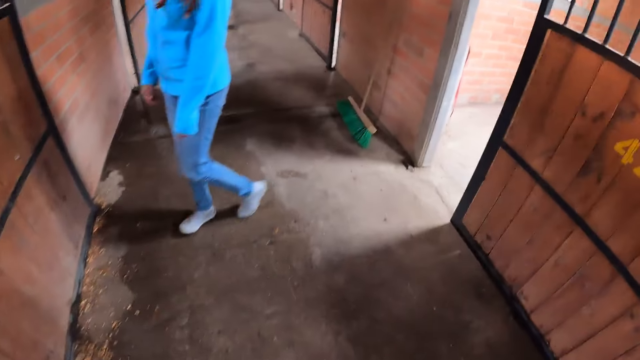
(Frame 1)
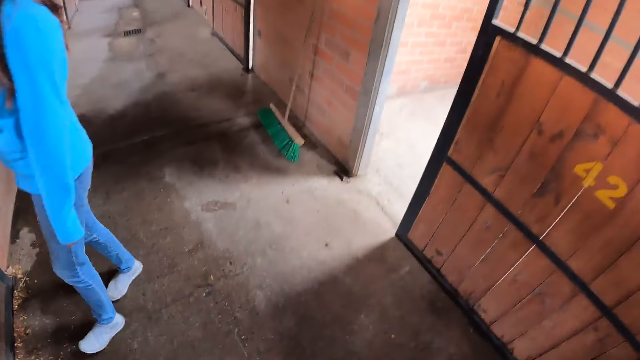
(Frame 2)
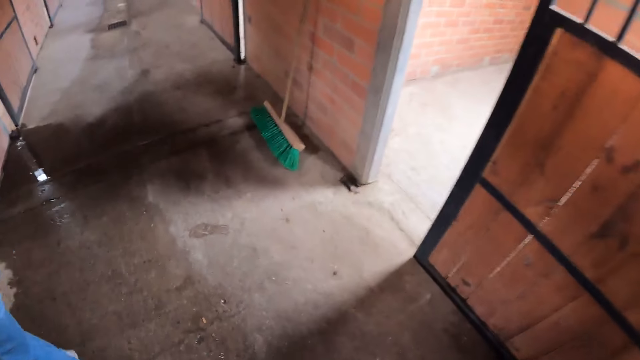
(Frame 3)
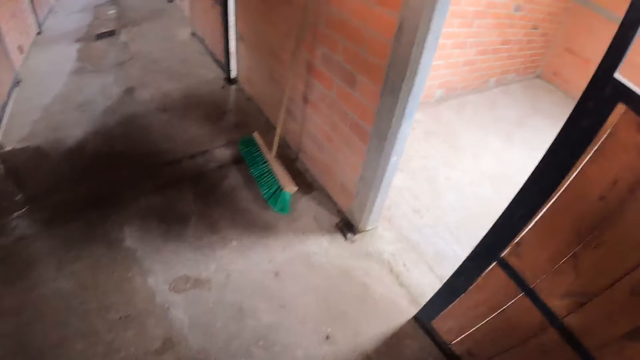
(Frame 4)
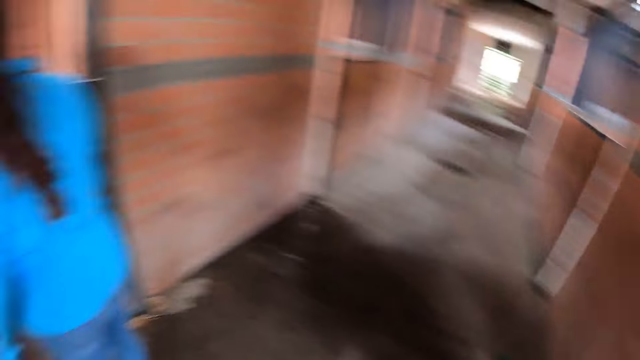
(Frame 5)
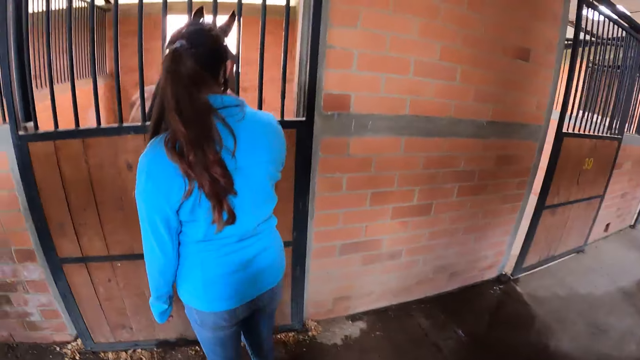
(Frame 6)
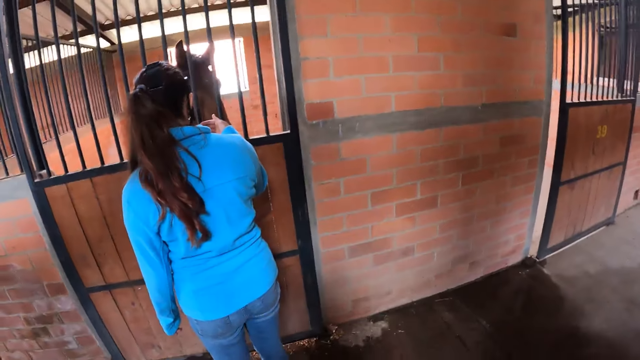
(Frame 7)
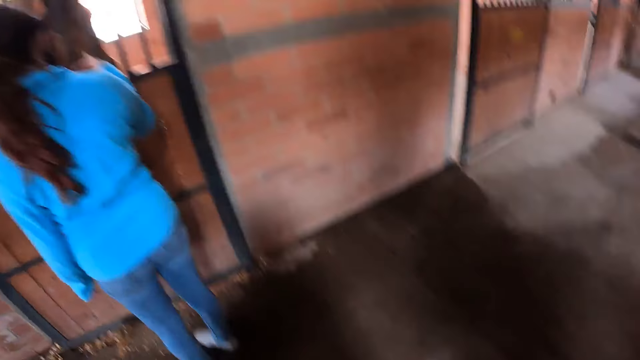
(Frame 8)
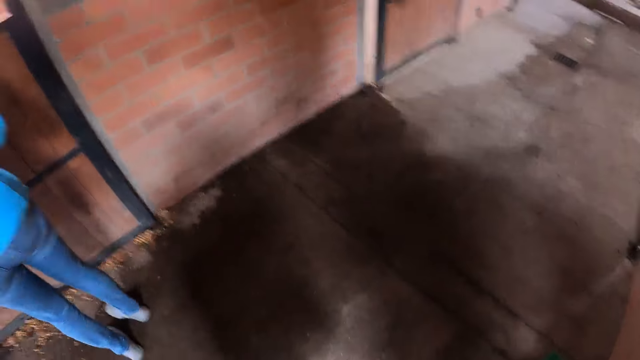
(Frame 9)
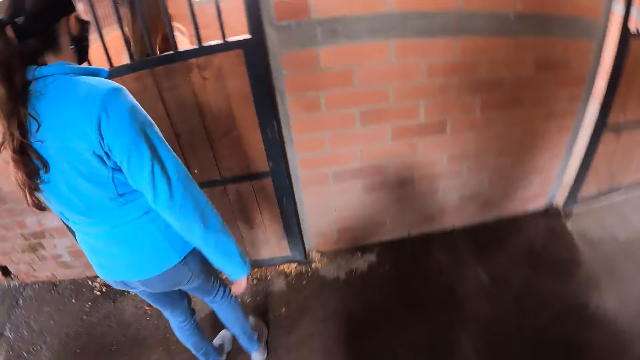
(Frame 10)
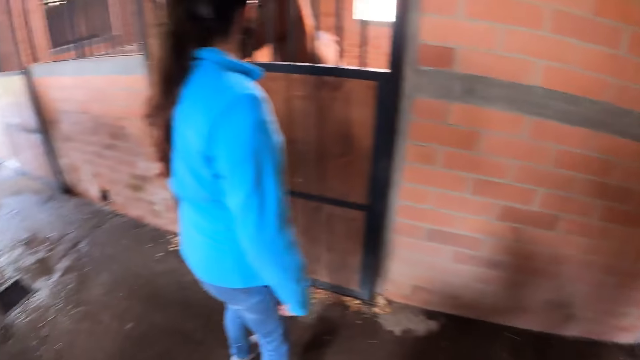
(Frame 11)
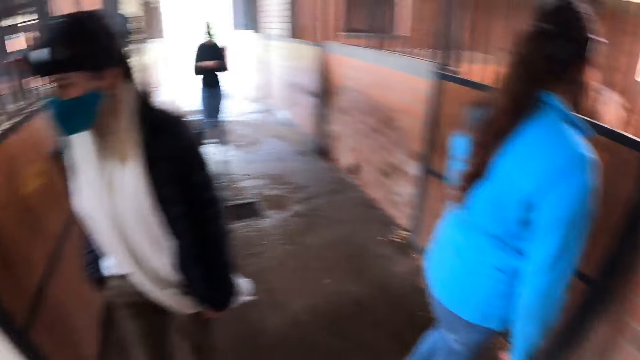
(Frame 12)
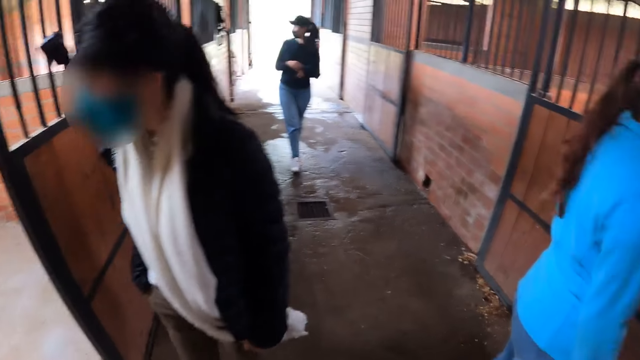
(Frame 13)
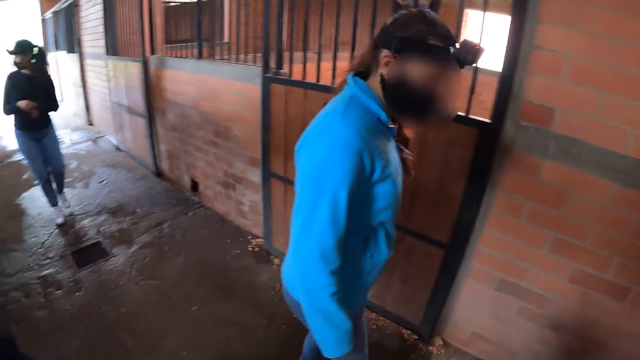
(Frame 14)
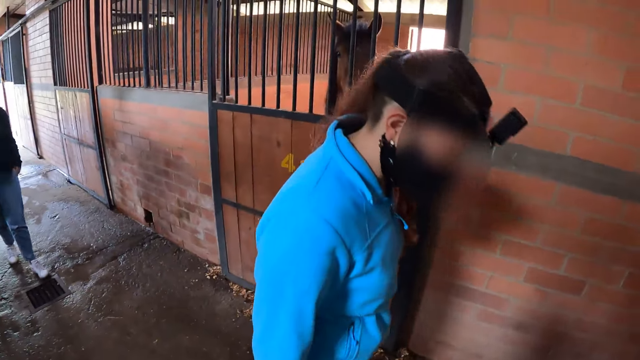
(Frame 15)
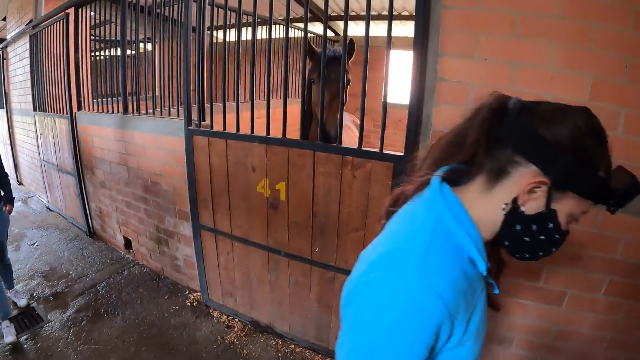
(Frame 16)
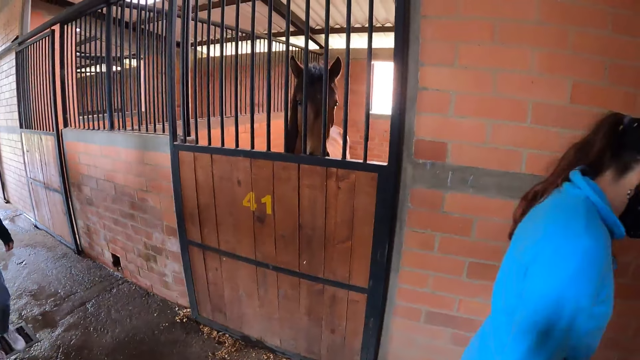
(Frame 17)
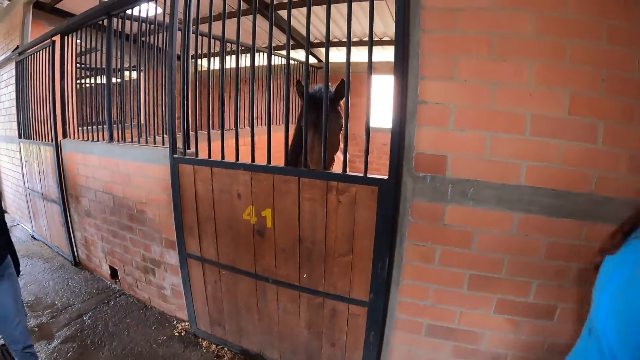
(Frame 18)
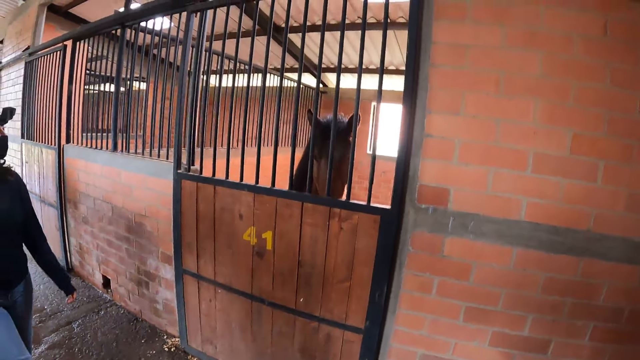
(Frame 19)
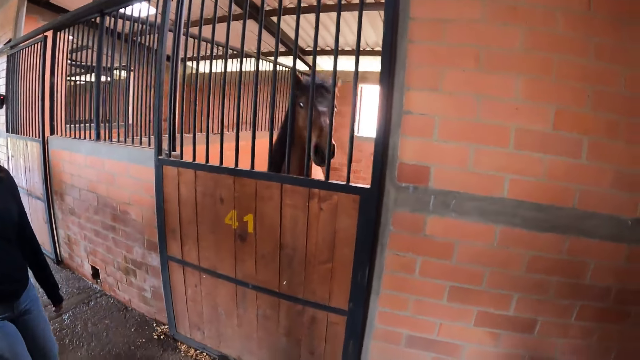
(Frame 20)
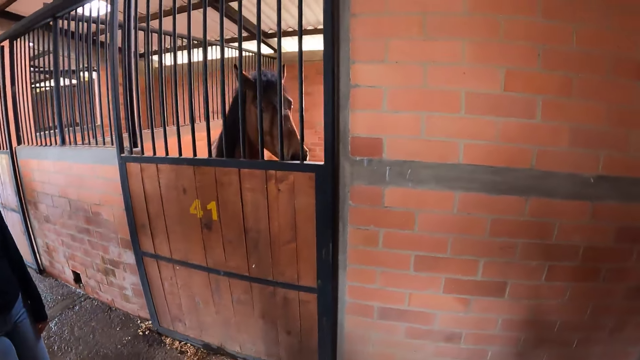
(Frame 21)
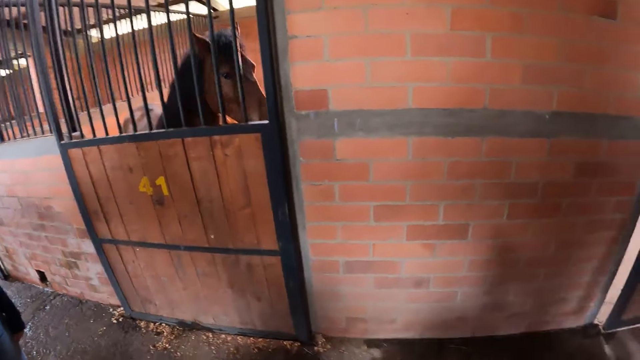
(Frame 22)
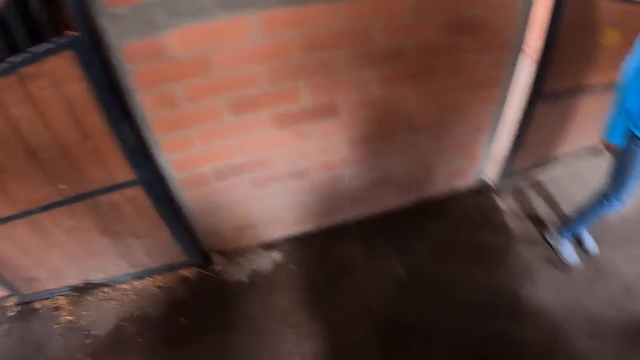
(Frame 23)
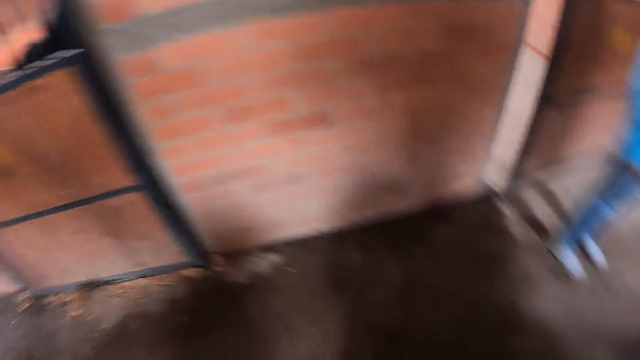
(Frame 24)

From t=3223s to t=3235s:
The camera wearer looks at the woman. They look at two other people. They look at the horse.

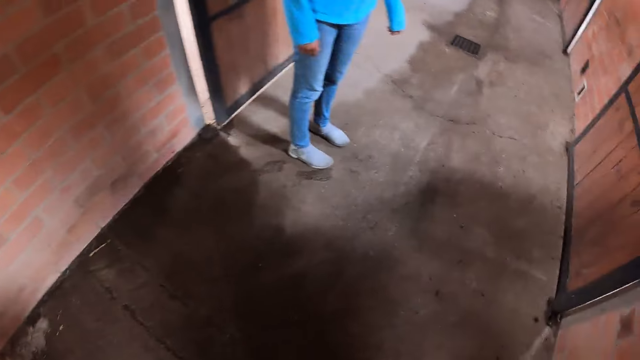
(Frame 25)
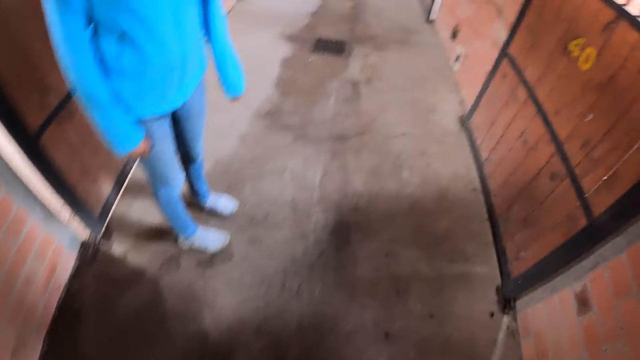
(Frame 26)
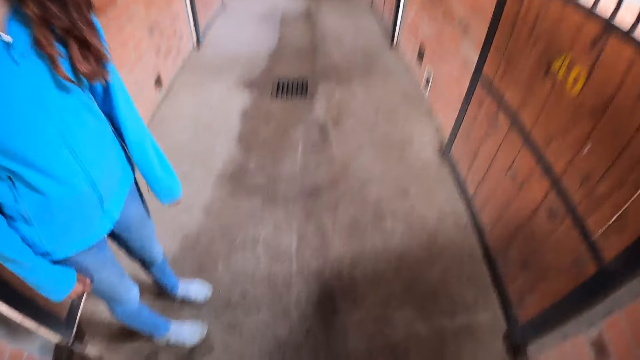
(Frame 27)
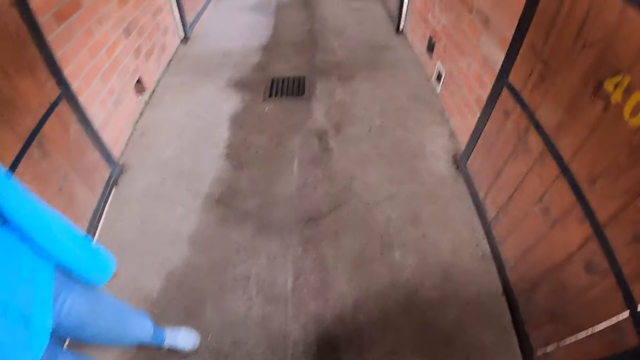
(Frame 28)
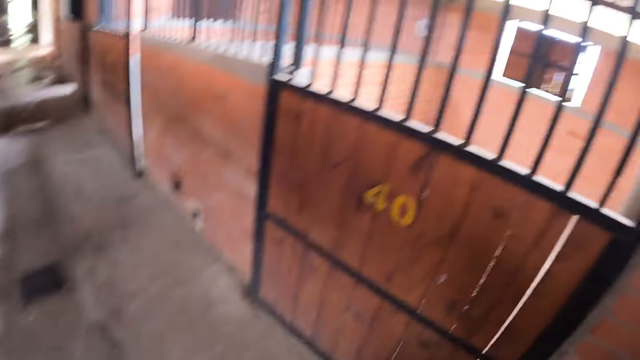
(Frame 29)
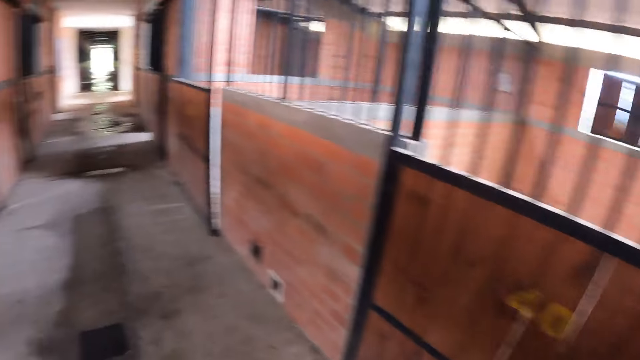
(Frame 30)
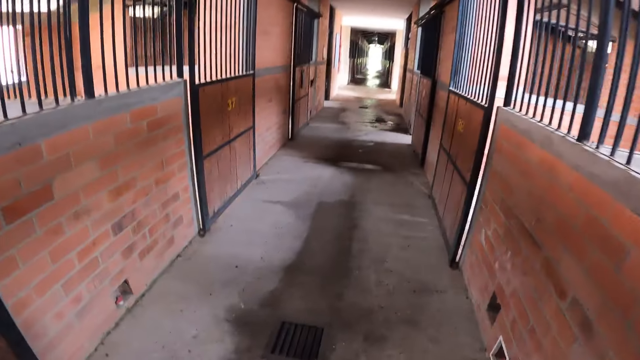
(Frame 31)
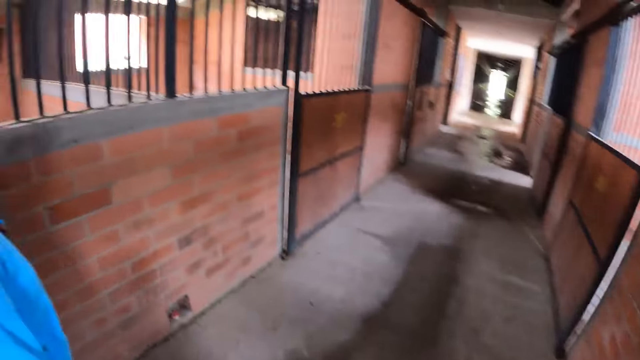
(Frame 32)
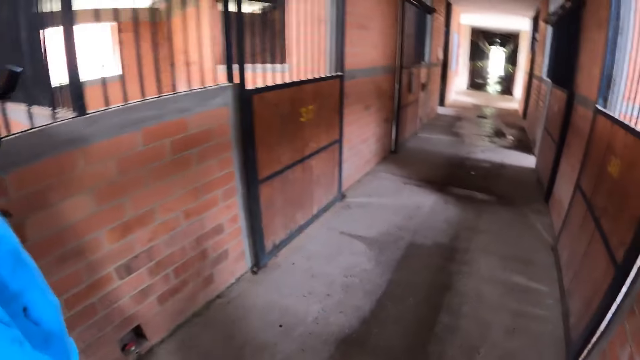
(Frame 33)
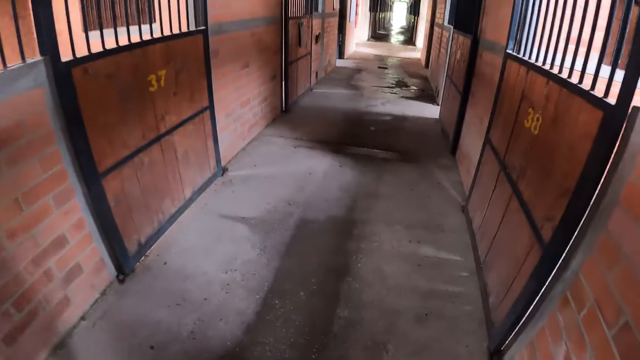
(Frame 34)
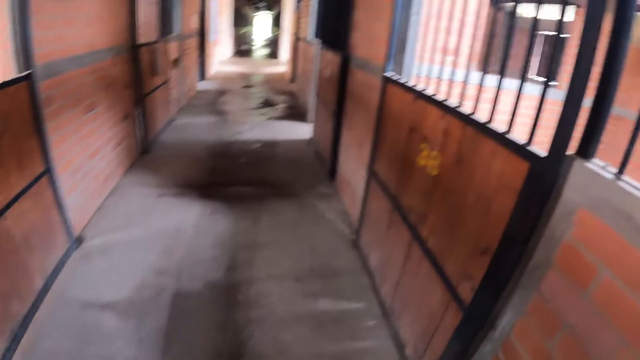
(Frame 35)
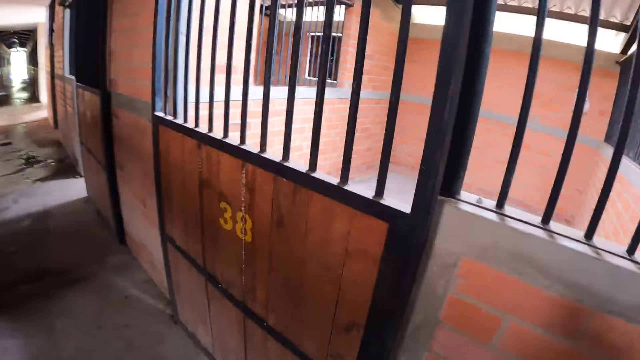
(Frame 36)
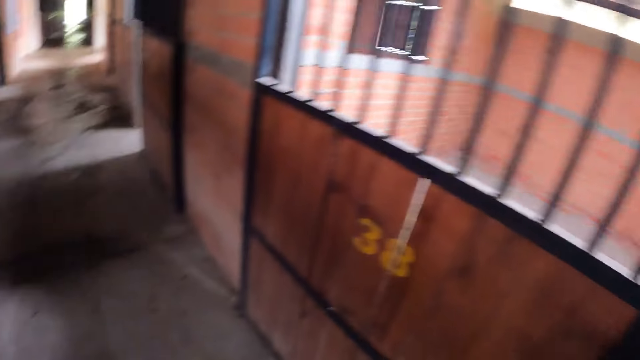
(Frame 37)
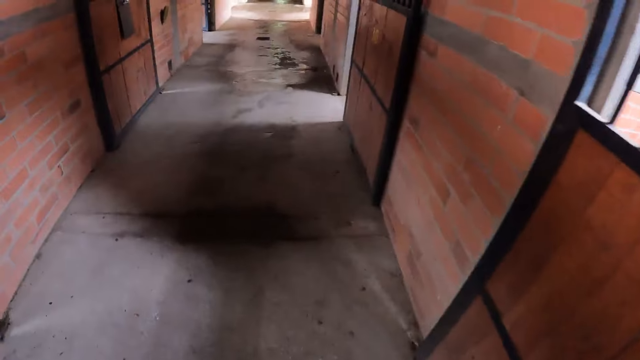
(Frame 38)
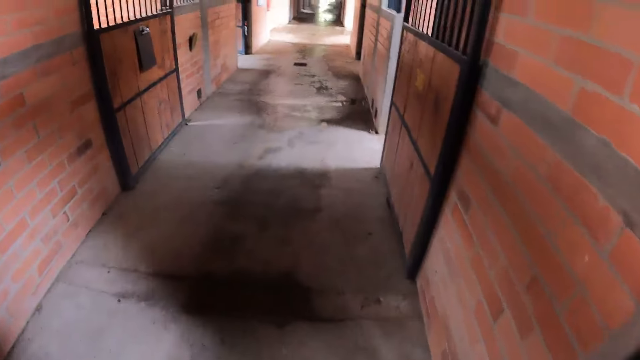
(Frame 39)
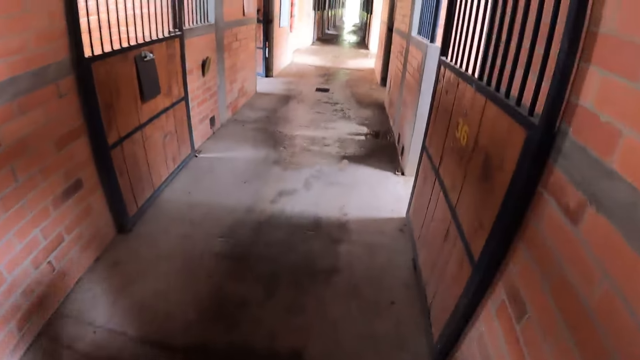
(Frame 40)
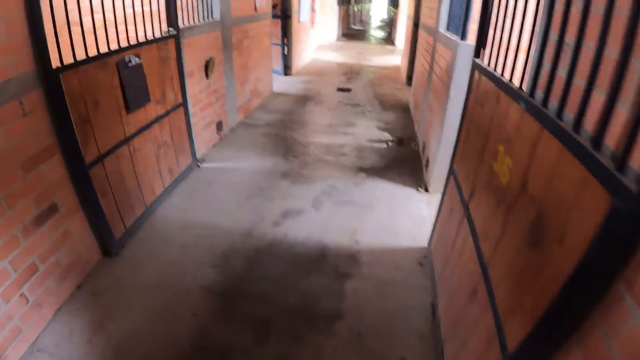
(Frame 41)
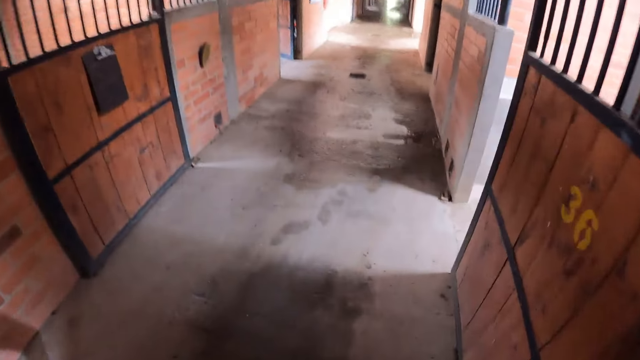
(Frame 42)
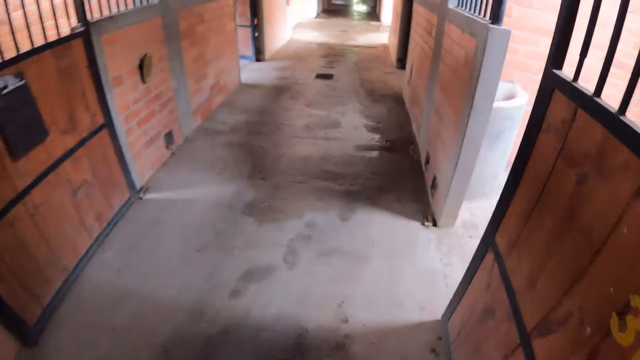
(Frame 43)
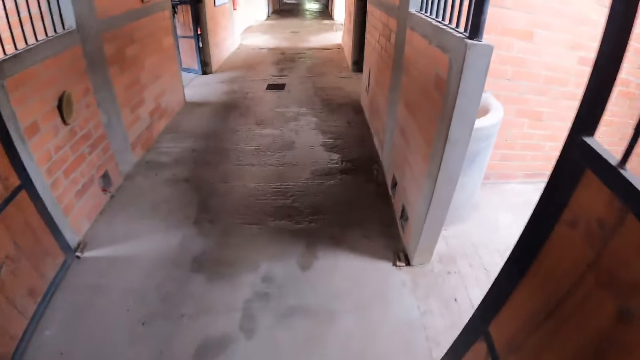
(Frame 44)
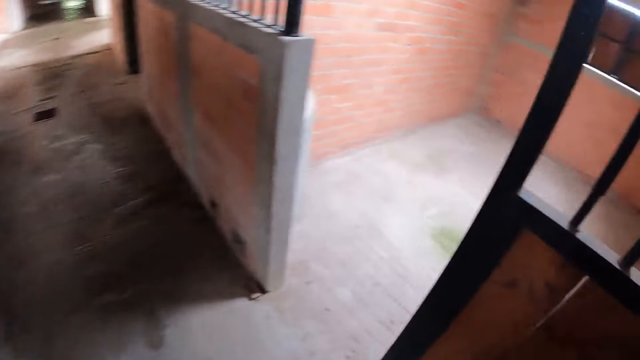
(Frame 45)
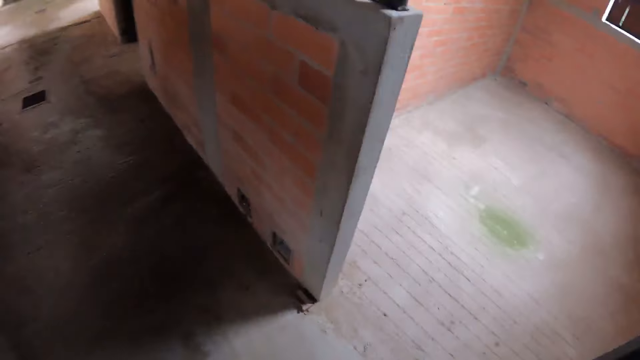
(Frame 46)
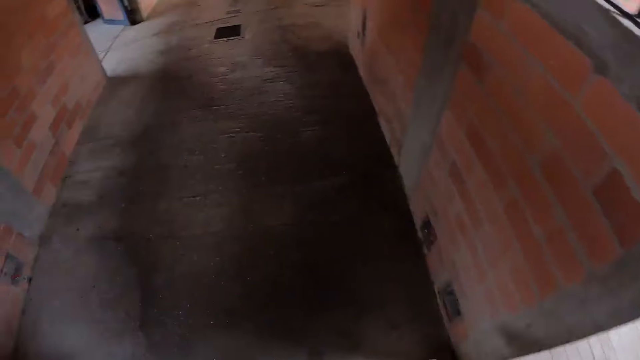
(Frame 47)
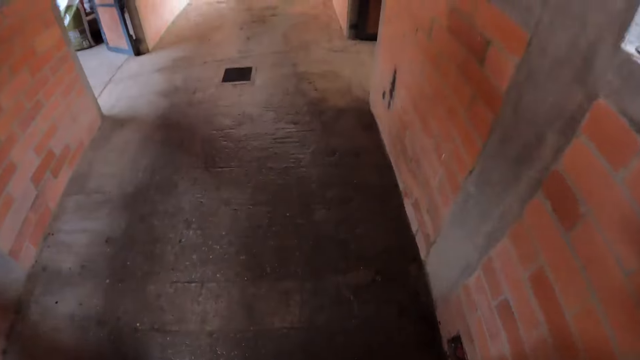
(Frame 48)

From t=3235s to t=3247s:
The camera wearer walks around the stable.
